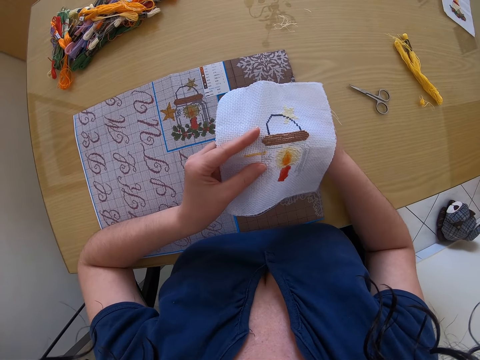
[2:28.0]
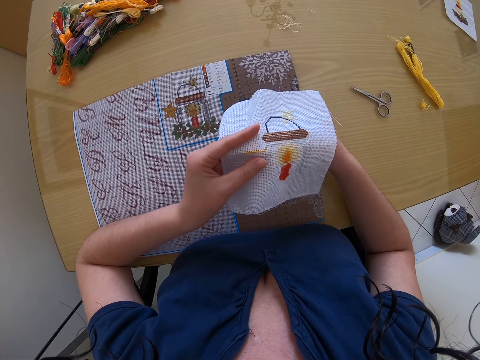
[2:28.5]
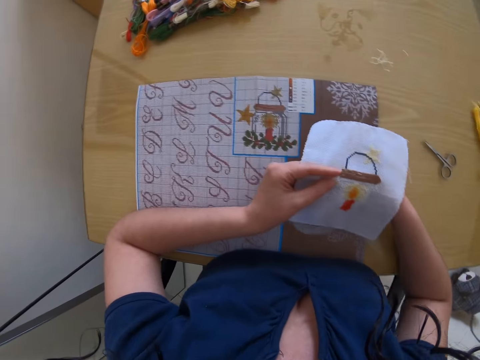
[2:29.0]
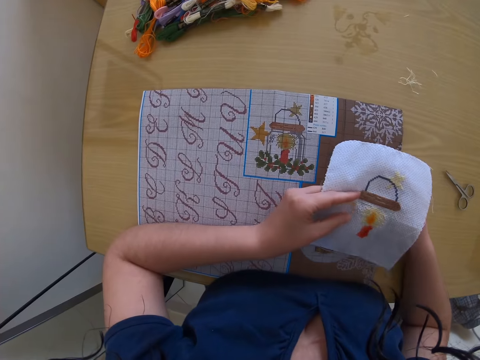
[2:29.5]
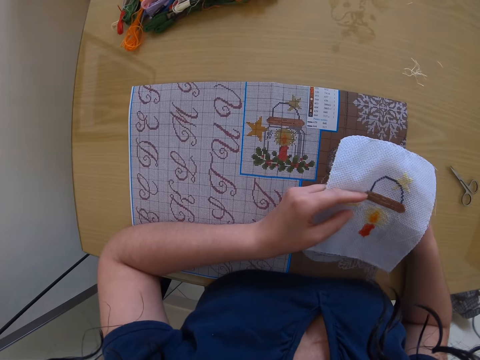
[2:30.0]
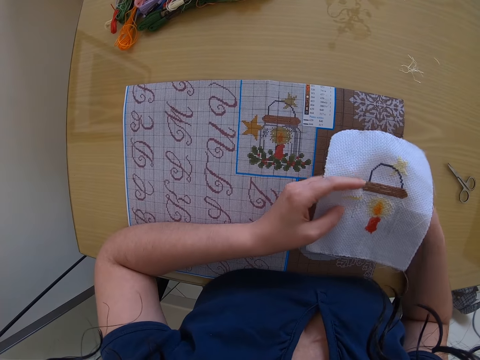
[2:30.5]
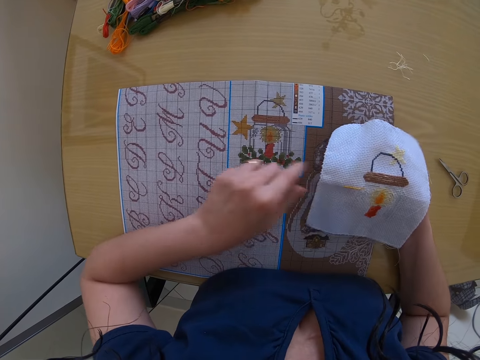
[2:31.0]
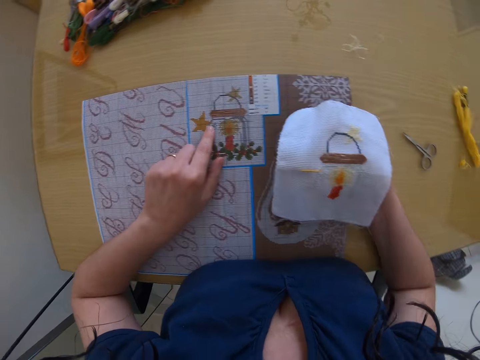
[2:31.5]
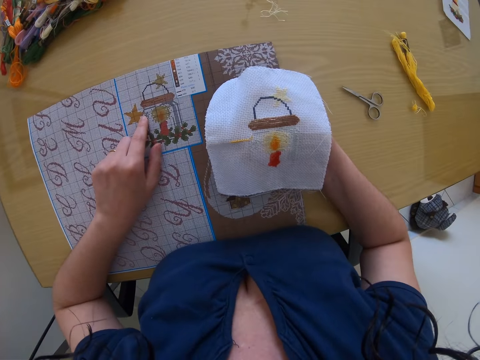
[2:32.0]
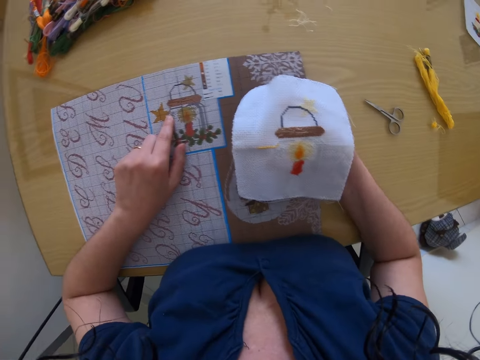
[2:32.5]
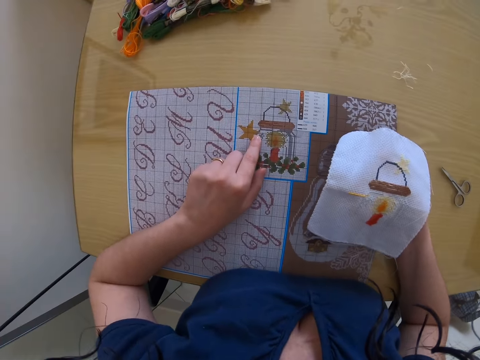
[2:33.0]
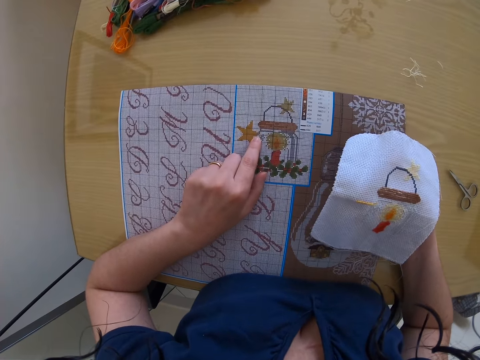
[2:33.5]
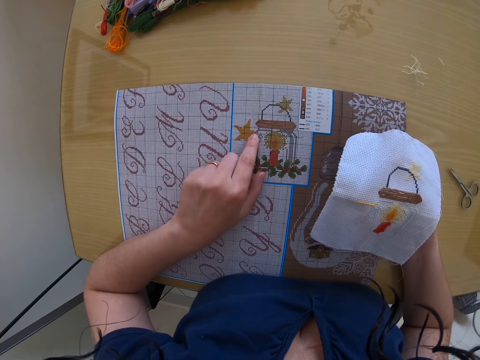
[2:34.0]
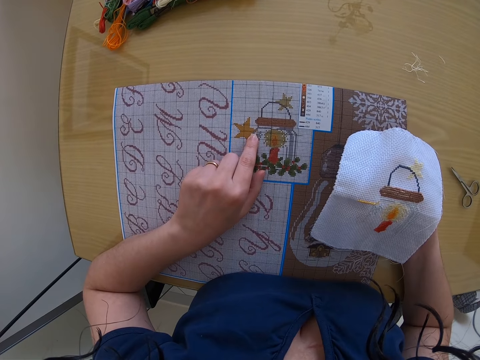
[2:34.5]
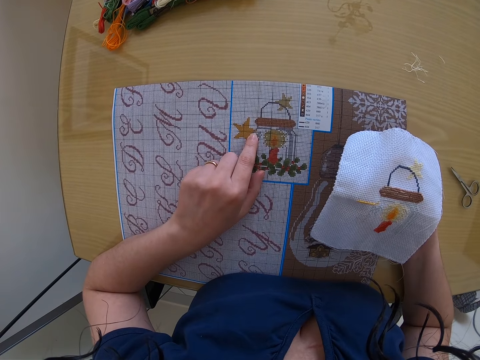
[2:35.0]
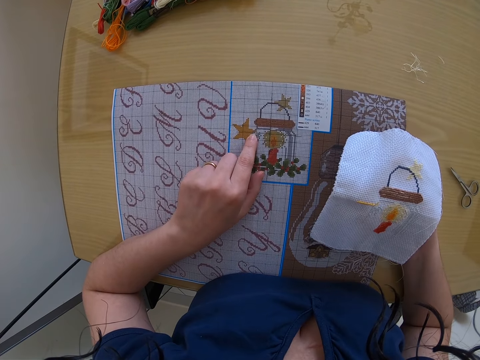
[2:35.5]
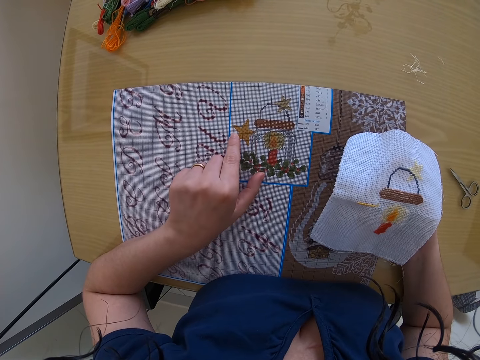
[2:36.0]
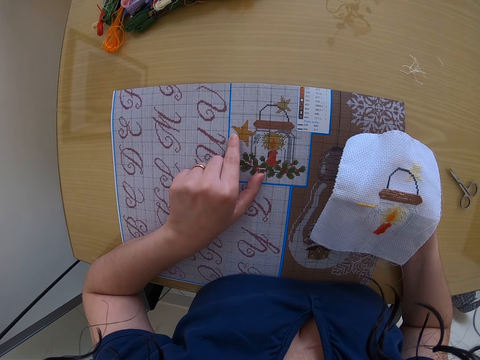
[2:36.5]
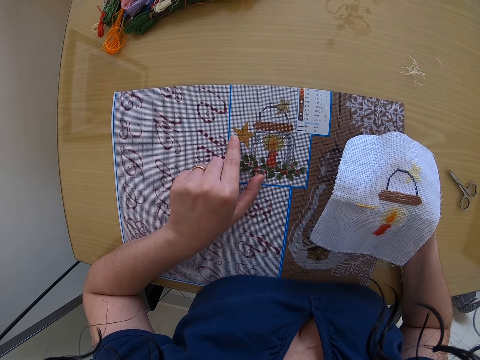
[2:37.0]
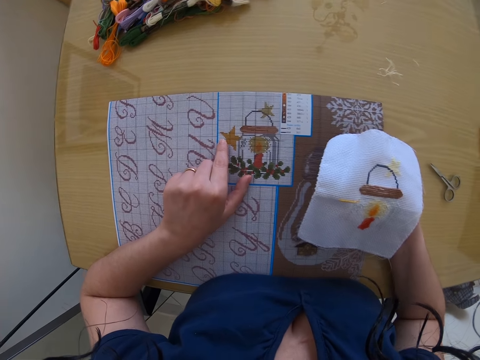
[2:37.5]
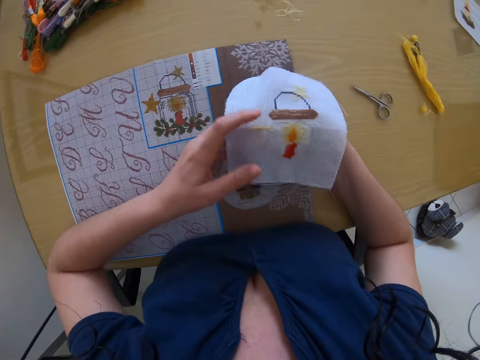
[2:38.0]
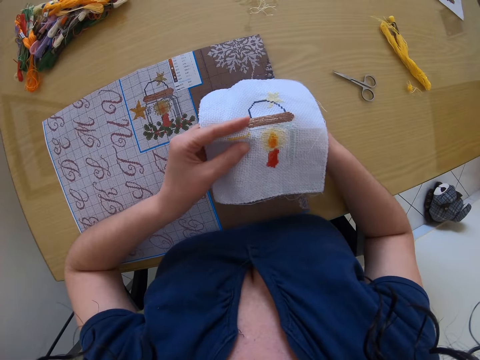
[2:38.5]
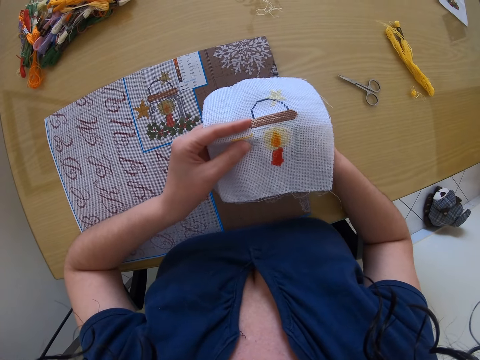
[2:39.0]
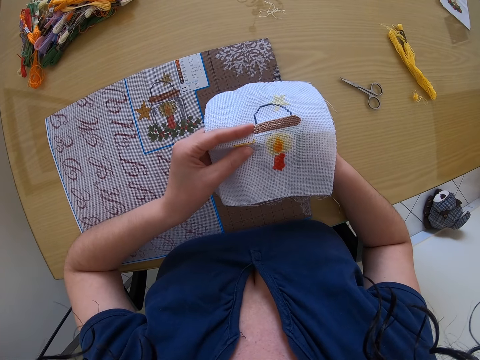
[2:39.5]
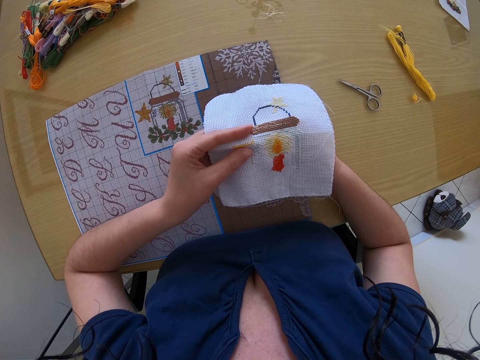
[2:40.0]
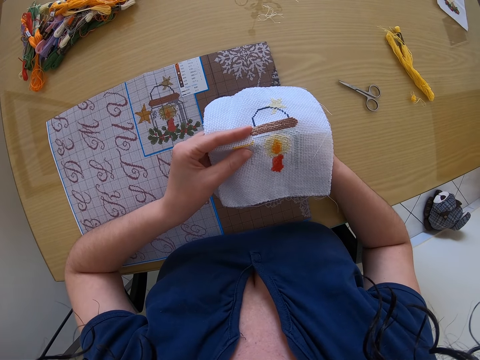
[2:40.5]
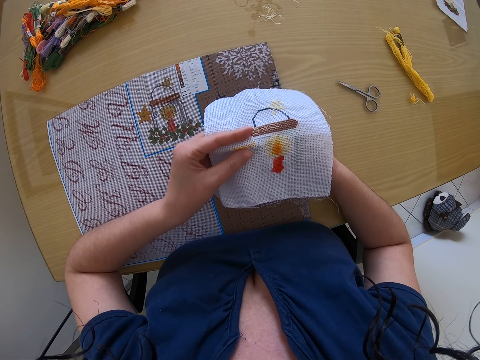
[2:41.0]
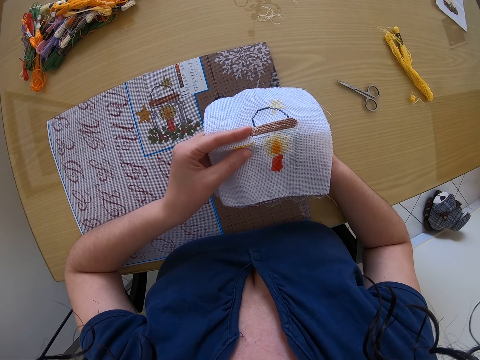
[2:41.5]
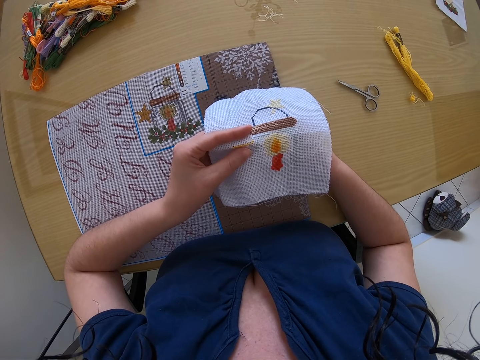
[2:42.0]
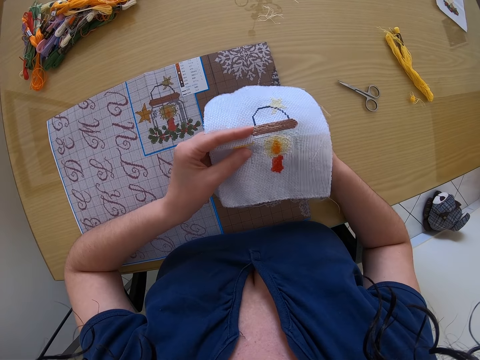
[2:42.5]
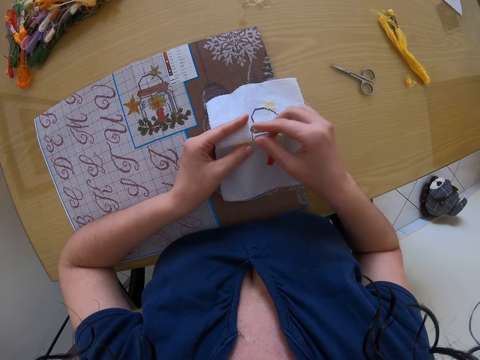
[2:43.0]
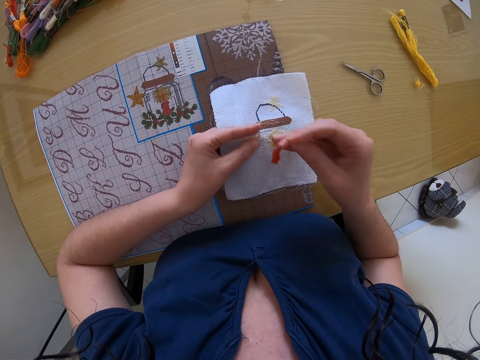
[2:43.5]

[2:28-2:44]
The camera wearer checks the patterned paper on the table with her left hand. She embroiders the fabric with the sewing needle in her right hand.

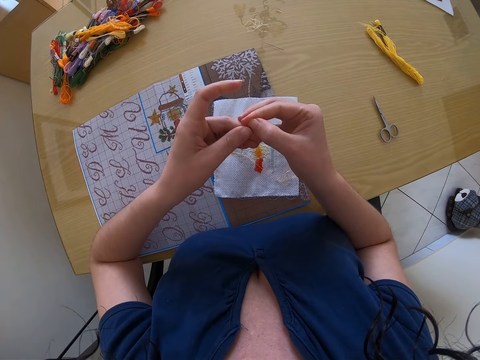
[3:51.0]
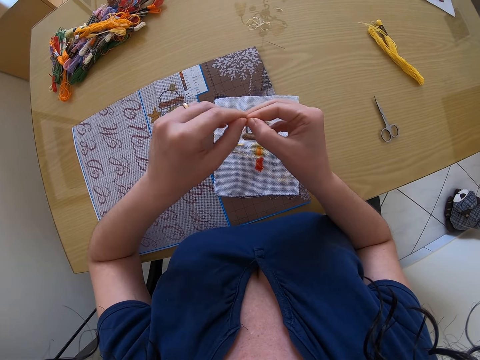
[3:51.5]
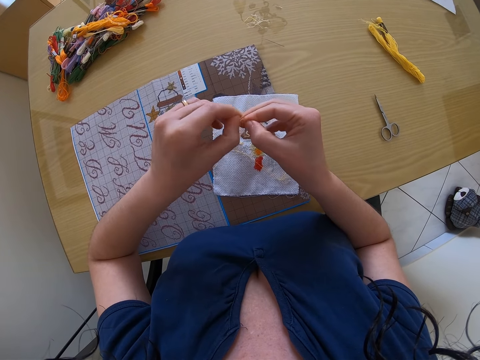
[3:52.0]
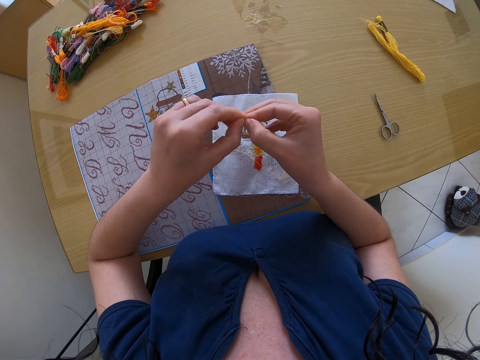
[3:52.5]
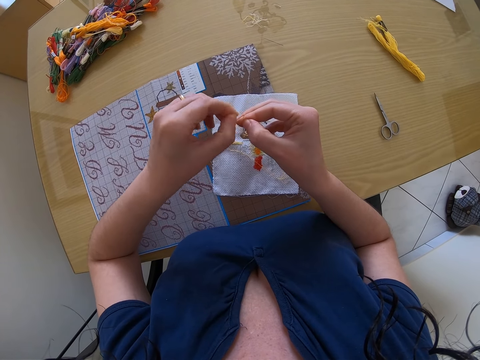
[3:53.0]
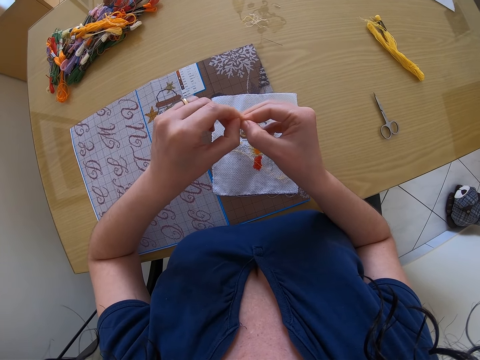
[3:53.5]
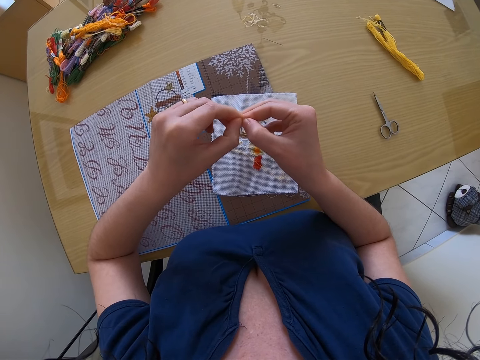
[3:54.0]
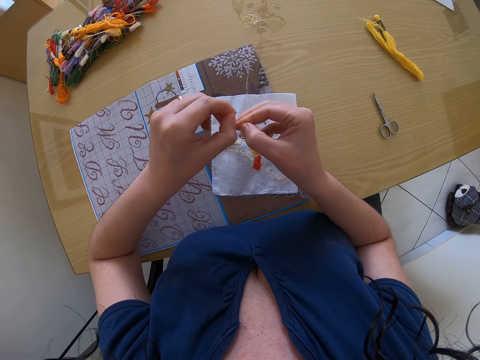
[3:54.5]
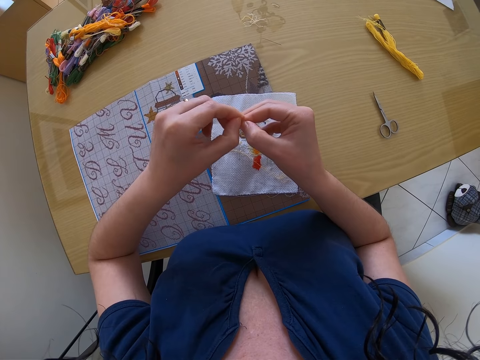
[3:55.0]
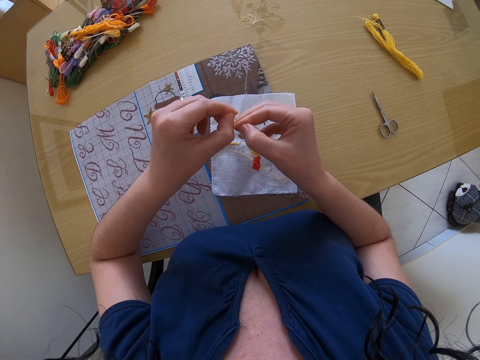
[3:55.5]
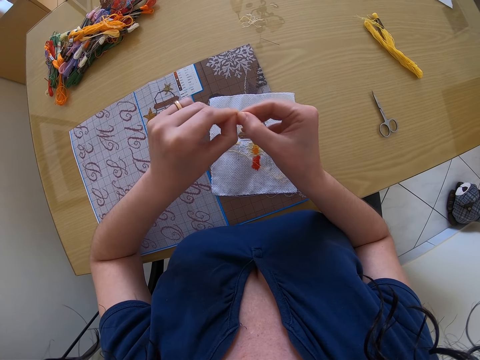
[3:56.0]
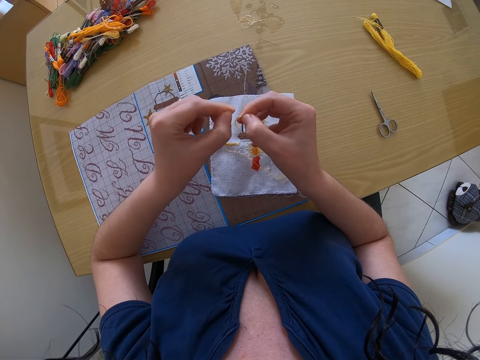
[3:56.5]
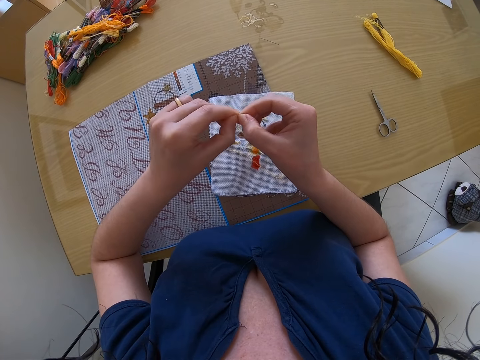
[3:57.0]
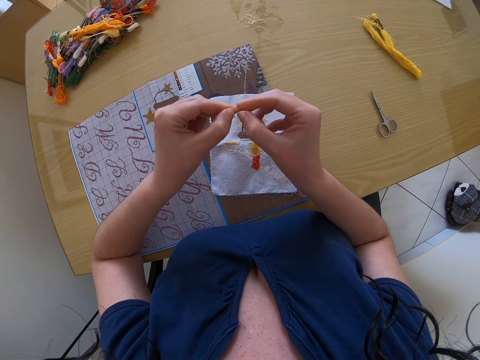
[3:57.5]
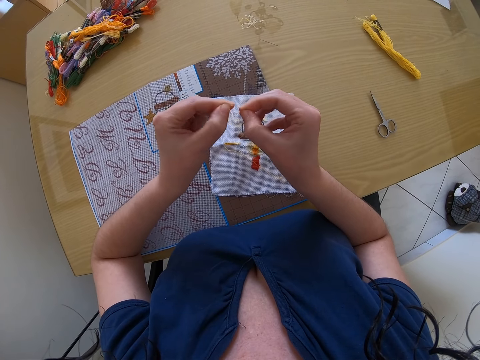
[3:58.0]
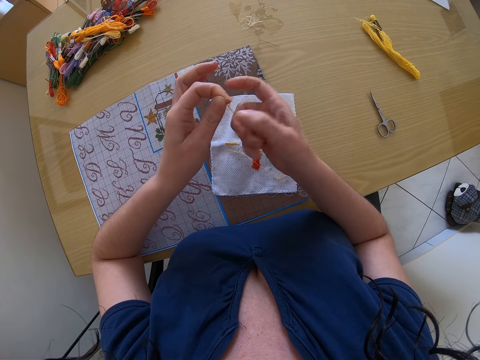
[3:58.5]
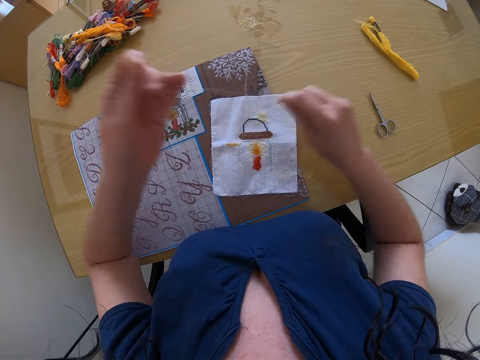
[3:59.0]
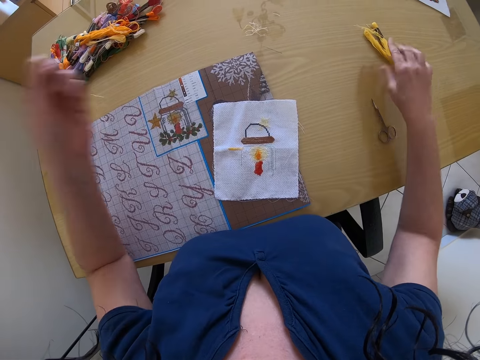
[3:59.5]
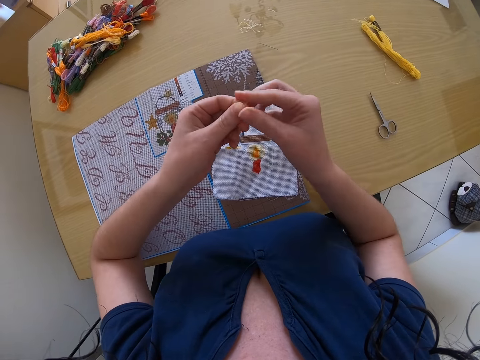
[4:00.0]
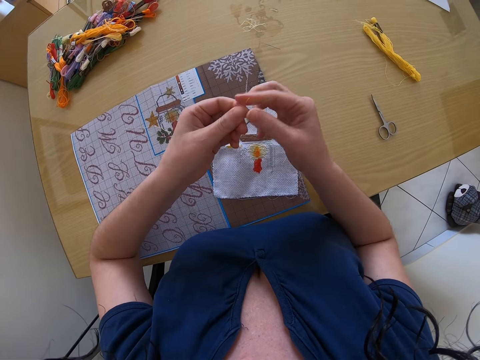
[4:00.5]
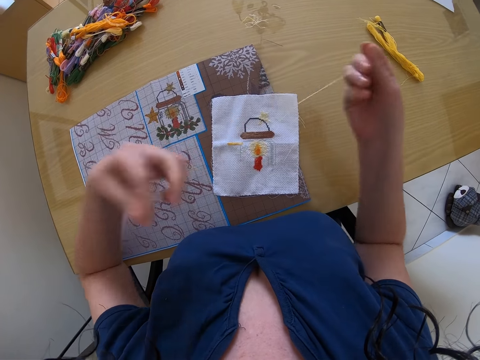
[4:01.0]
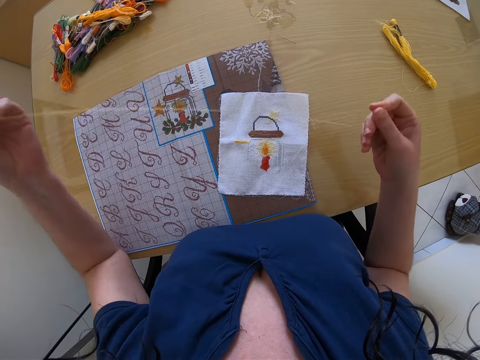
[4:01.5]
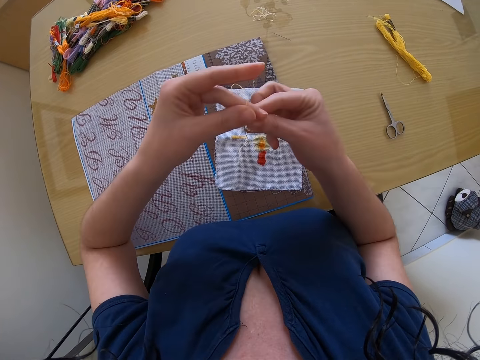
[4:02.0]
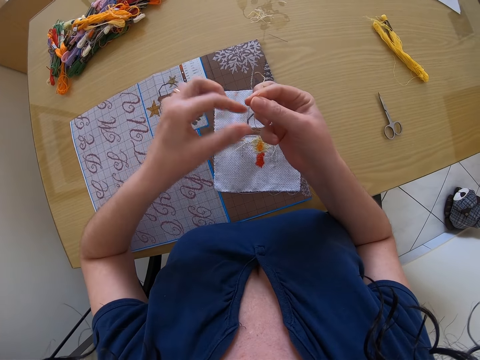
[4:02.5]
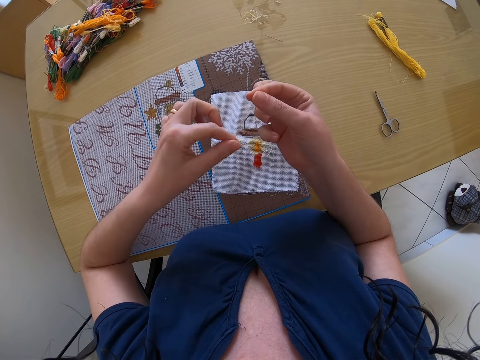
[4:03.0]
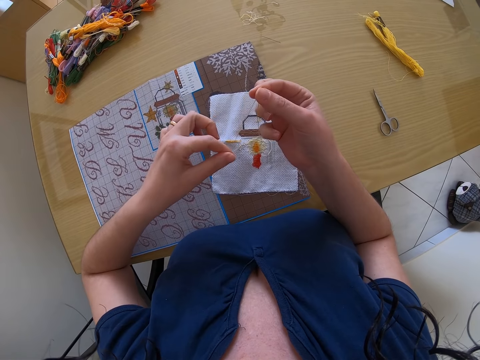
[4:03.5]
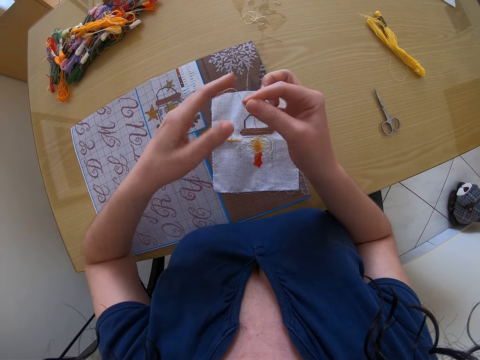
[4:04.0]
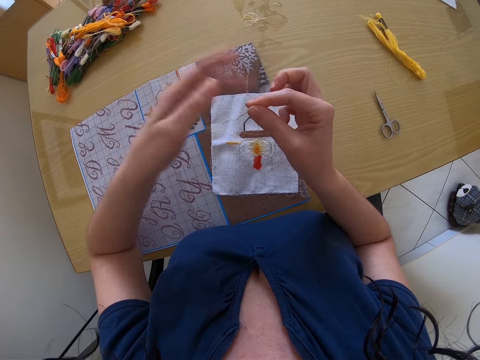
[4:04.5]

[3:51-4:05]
The camera wearer fixes the string. They split the strand of embroidery thread with both hands. They make a knot.
